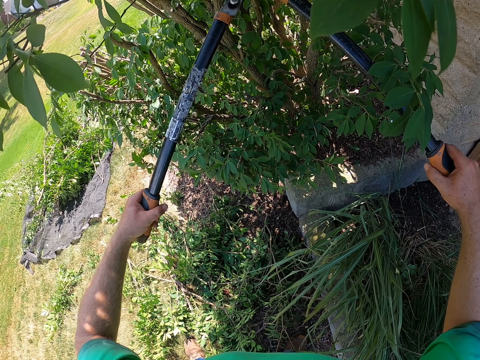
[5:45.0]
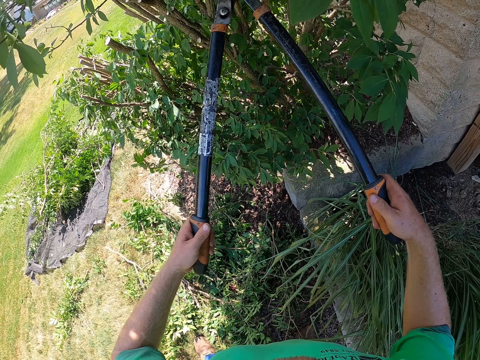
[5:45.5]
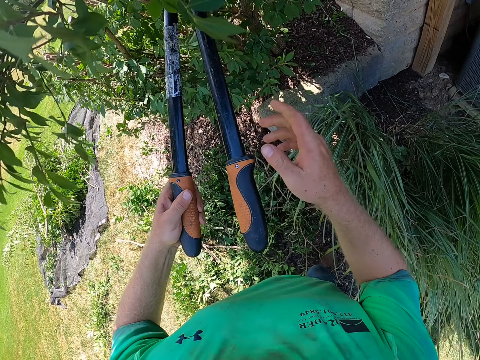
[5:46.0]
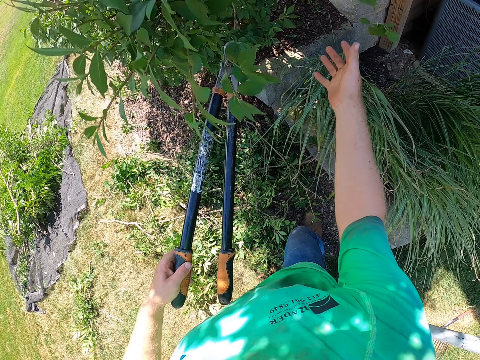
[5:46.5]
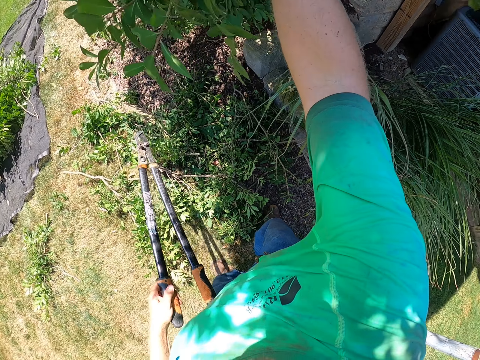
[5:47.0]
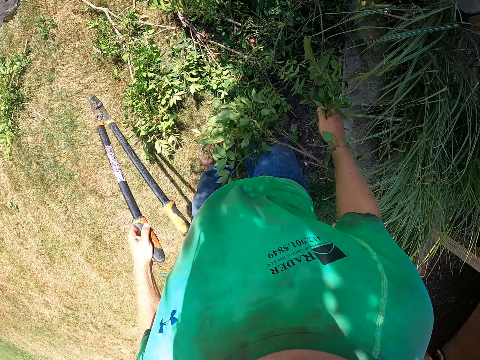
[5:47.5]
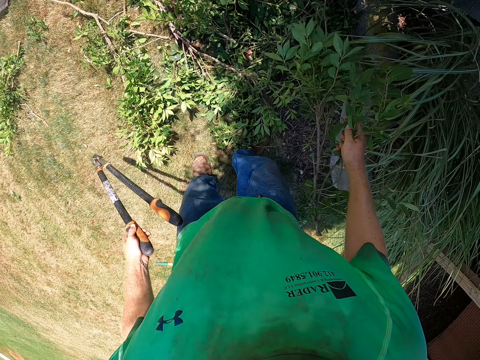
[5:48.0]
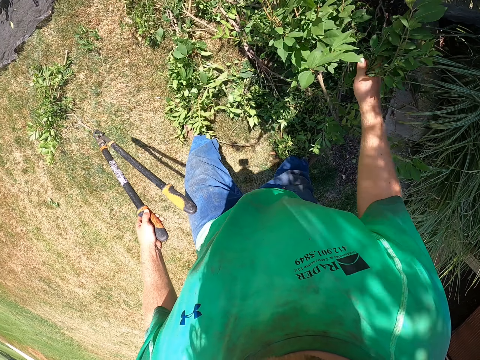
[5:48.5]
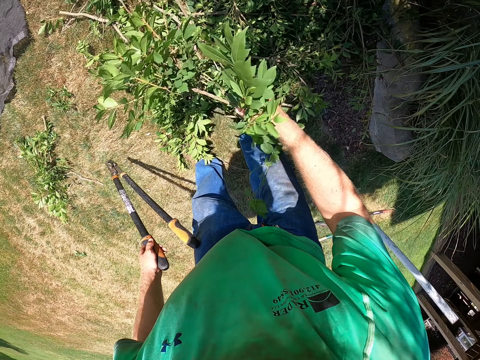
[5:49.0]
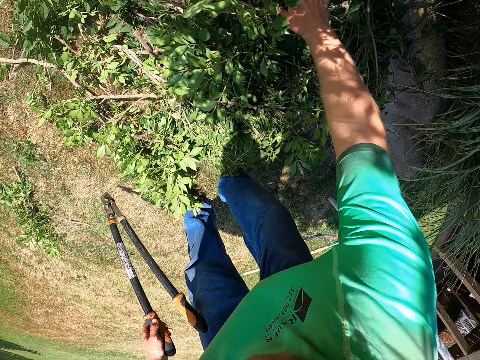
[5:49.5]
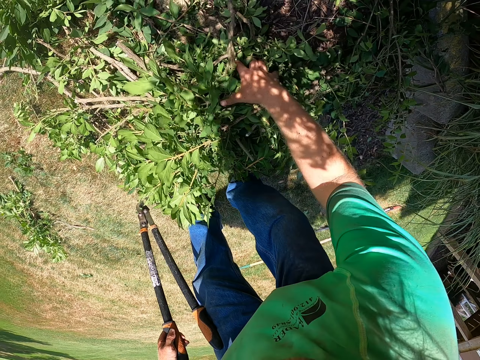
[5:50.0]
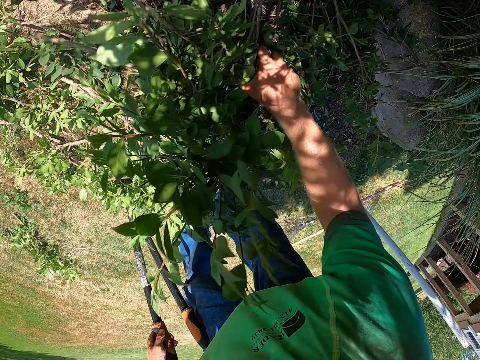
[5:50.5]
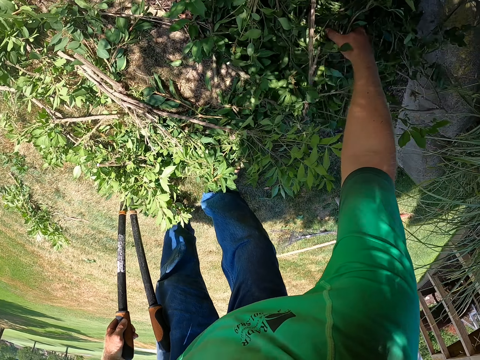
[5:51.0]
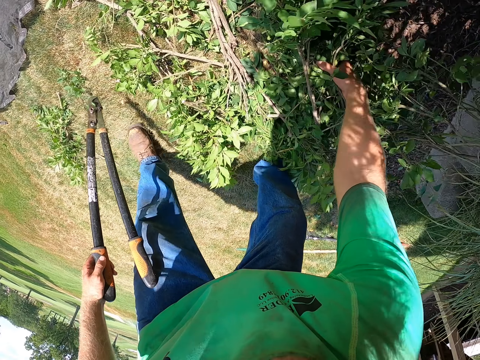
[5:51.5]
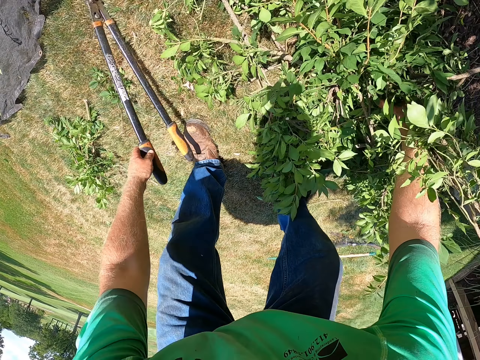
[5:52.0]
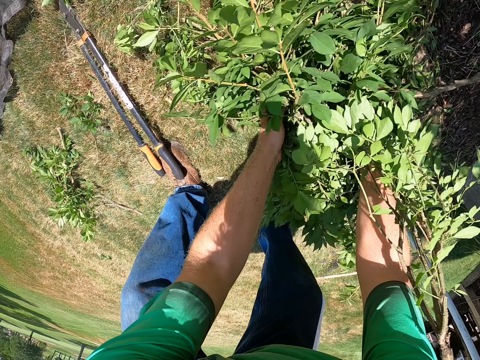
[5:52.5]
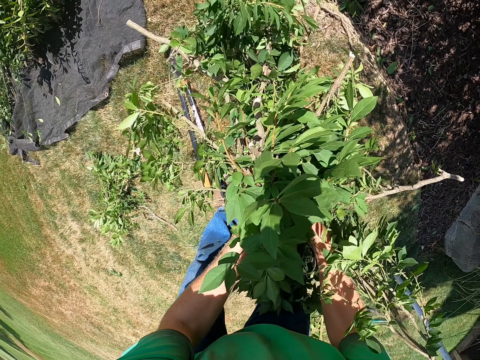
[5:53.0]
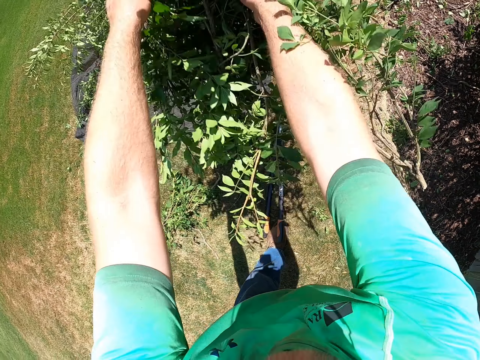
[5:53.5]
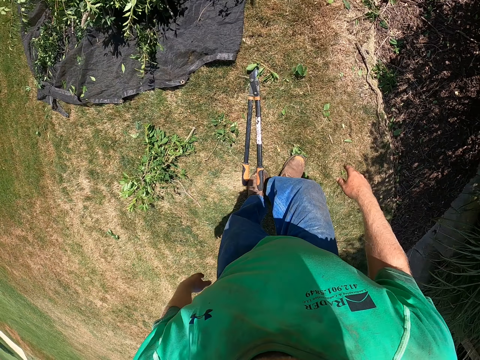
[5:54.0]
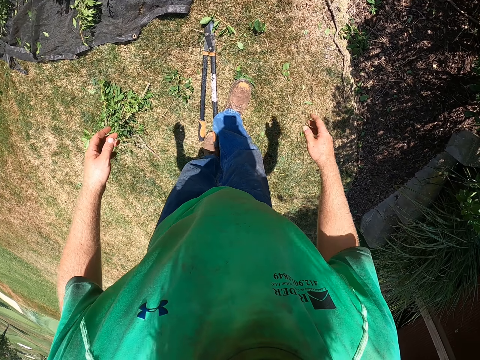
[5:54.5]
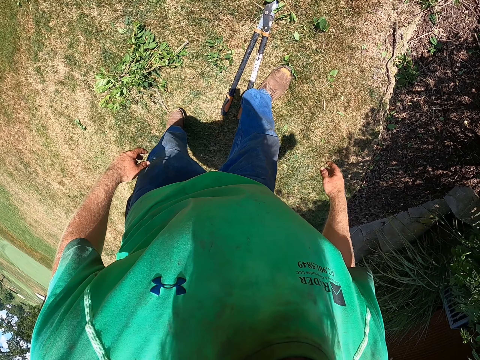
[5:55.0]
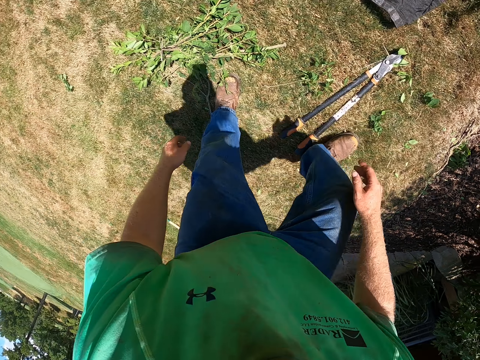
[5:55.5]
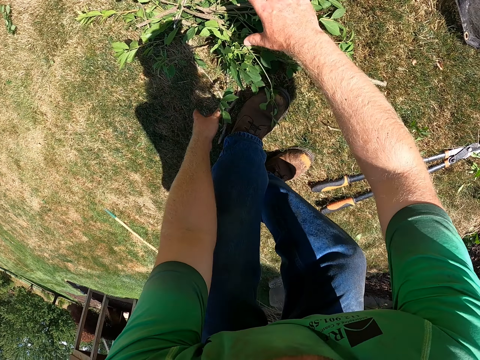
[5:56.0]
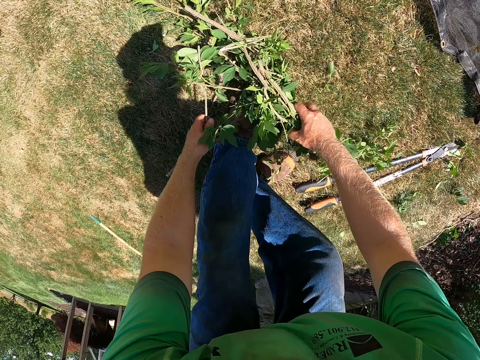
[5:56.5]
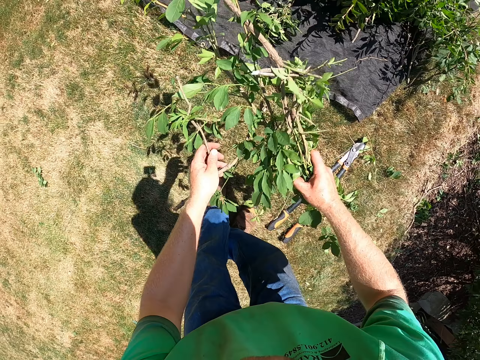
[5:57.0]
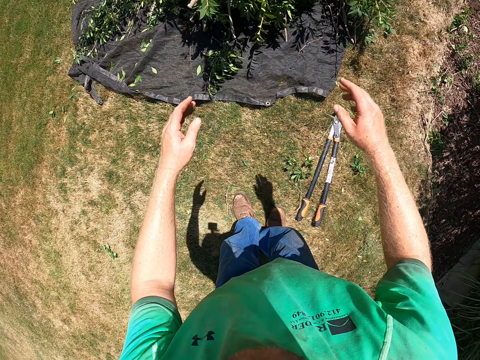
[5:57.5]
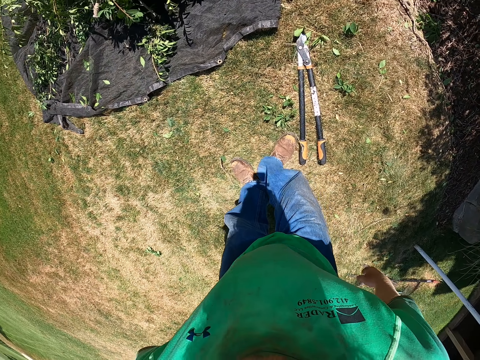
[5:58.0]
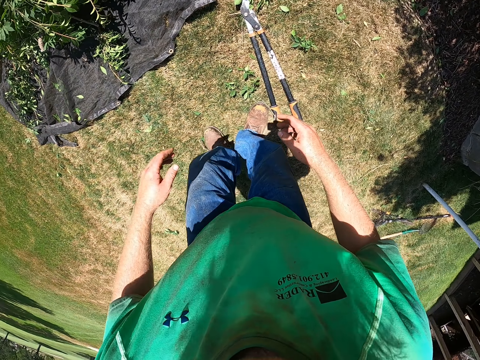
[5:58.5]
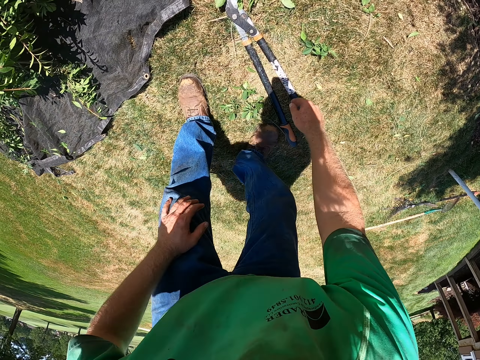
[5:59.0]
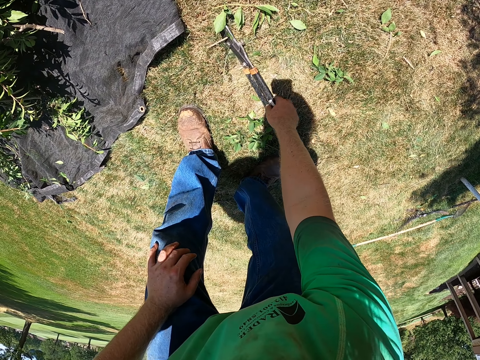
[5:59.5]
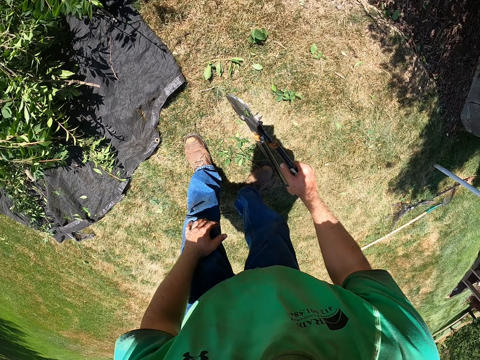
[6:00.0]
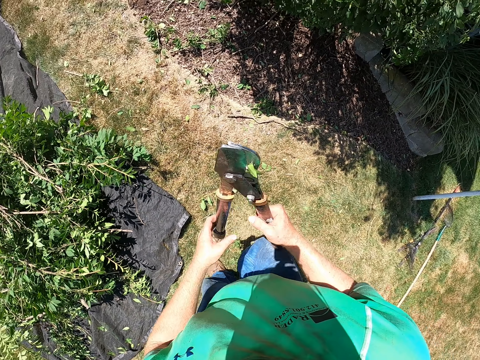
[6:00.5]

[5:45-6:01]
The camera wearer holds a trimmed plant with his right hand. He picks a branch. He picks the trimmed plant on the ground with his right hand. He drops the pruning shear in his left hand on the ground. He picks the trimmed plants on the ground with his hands. He throws the trimmed plant in his hands on the piece of cloth on the ground. He picks the trimmed plant from the ground with his hands. He throws the trimmed plant in his hands on the piece of cloth on the ground. He picks the shear from the ground with his right hand. He holds the shear with his hands.

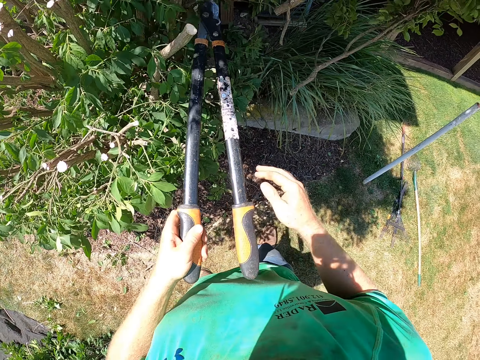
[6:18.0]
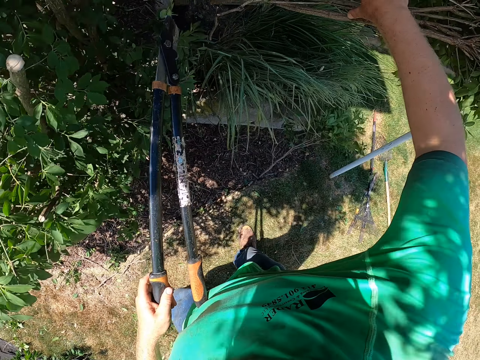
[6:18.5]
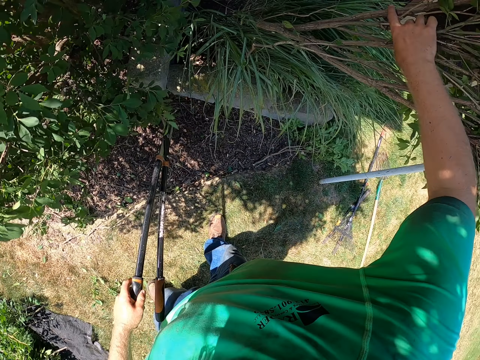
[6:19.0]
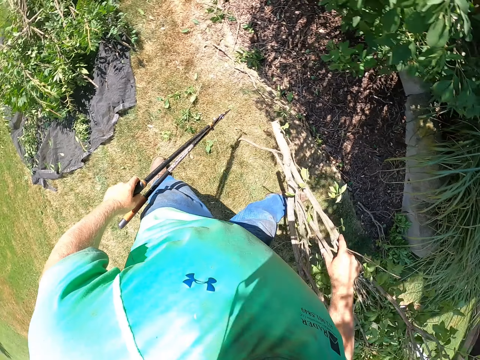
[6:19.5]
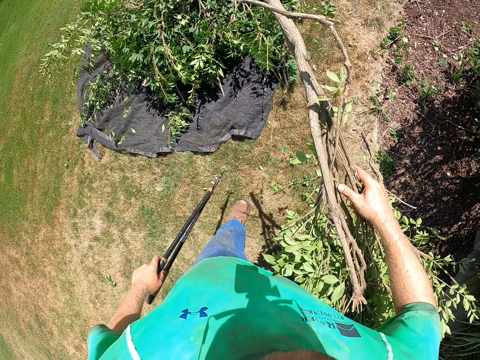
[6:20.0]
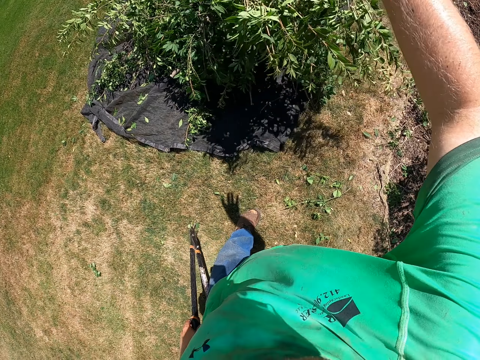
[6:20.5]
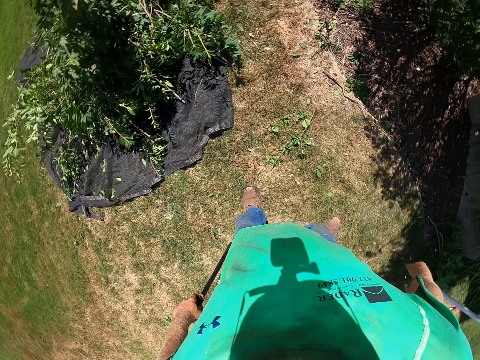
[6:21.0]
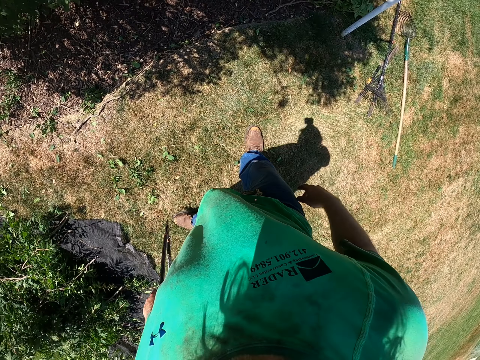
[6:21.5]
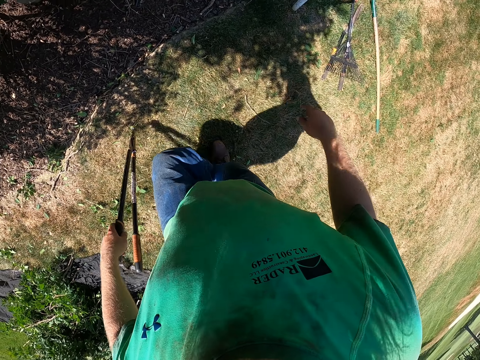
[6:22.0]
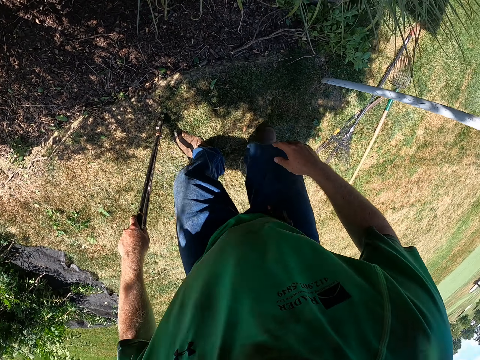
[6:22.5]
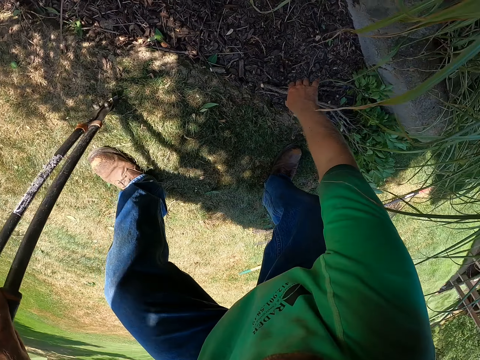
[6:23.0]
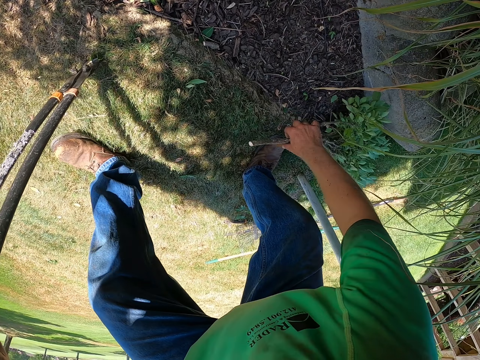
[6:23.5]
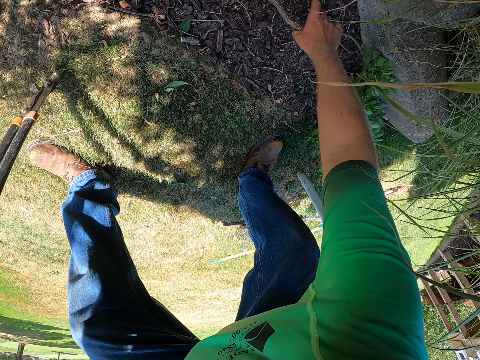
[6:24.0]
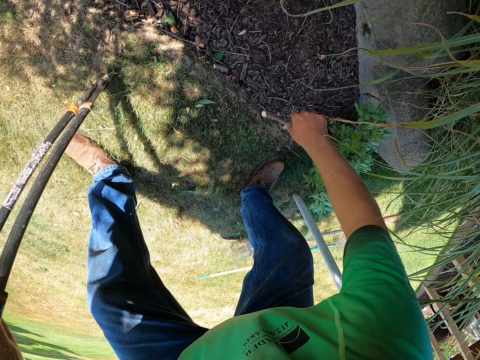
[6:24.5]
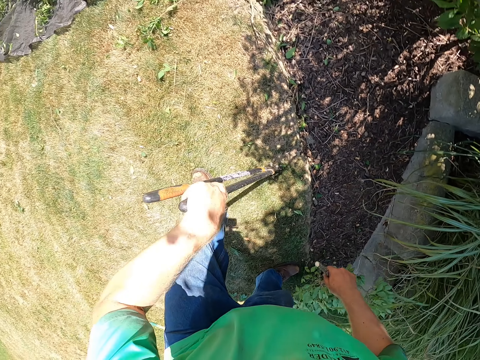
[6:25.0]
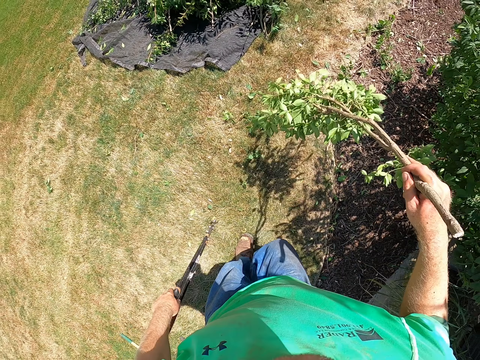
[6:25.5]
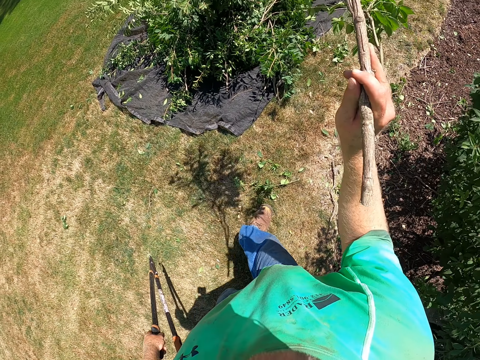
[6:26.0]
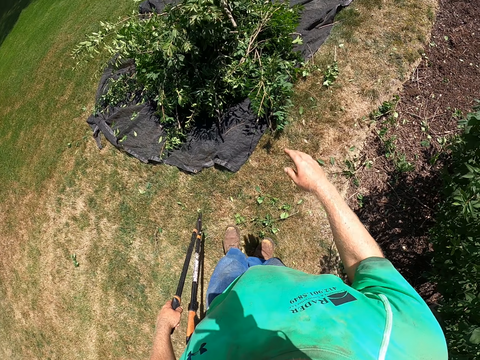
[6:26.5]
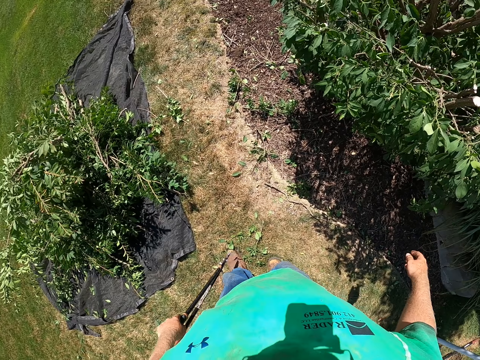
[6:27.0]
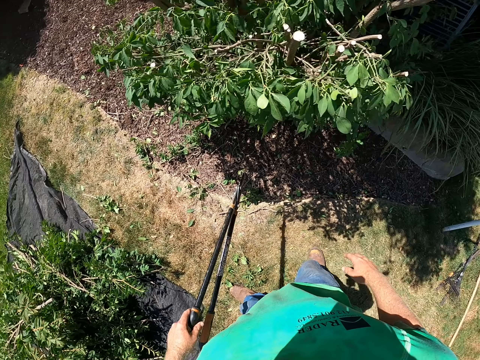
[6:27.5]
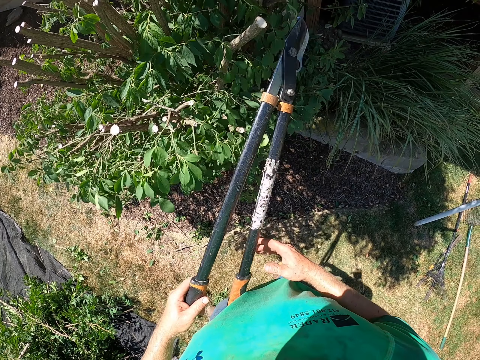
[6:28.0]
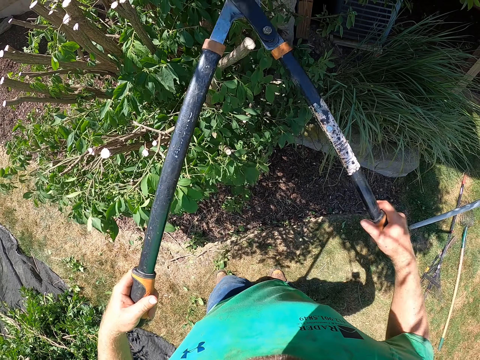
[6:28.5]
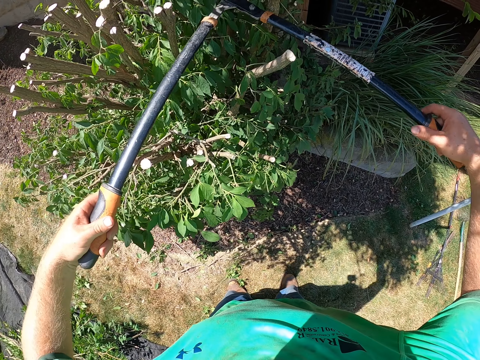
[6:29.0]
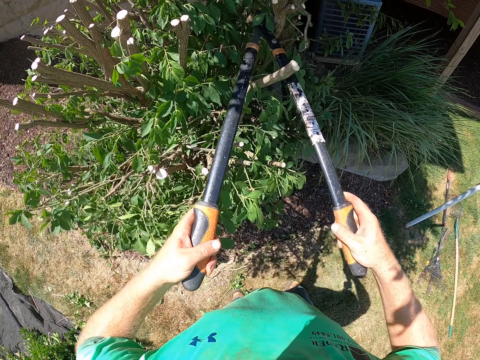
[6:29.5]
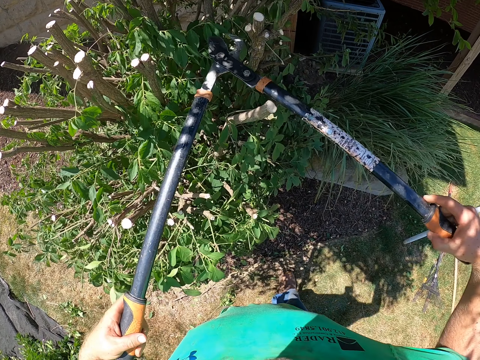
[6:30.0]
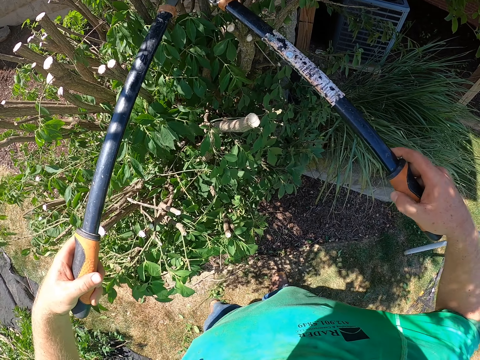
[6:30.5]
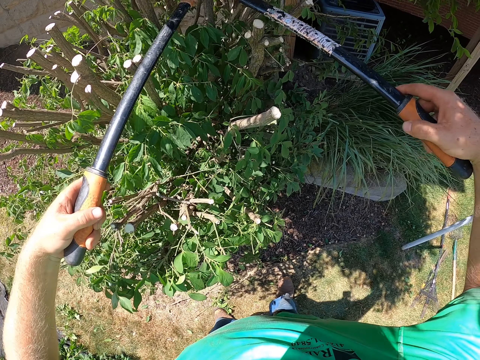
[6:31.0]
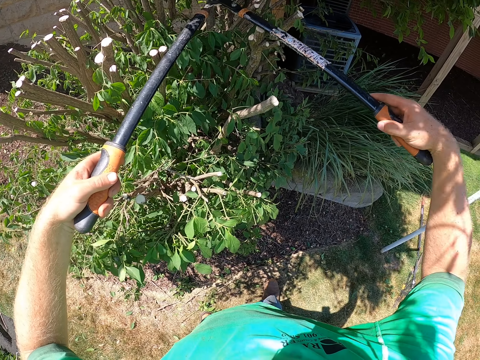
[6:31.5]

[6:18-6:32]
The camera wearer holds a trimmed plant with his right hand. He picks a branch. He throws the trimmed plant in his right hand on the piece of cloth on the ground. He picks the trimmed plant from the ground with his right hand. He throws the trimmed plant in his right hand on the piece of cloth on the ground. He holds the pruning shears with both hands. He trims the plant with the shear in his hands.
